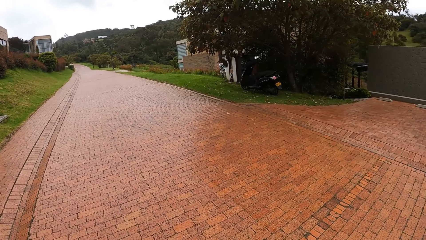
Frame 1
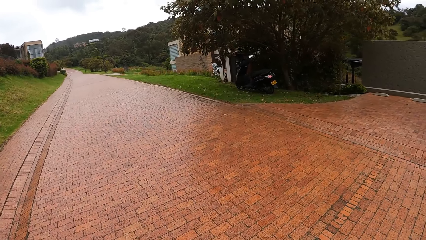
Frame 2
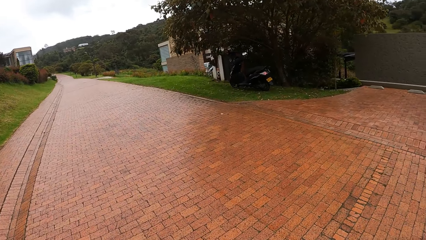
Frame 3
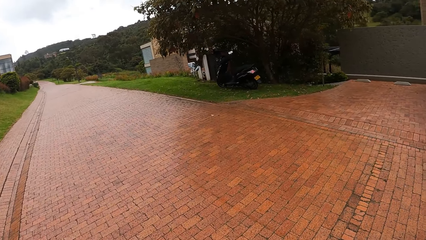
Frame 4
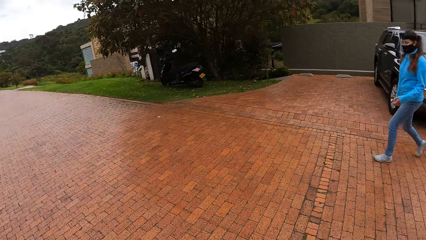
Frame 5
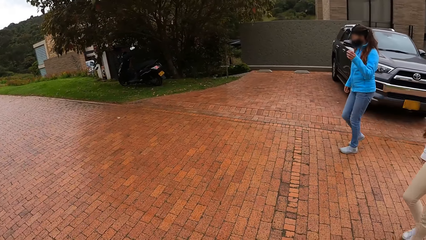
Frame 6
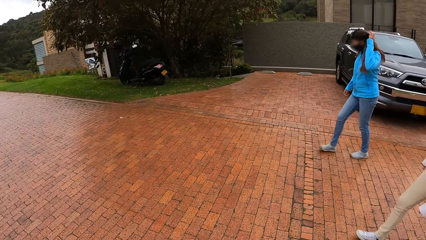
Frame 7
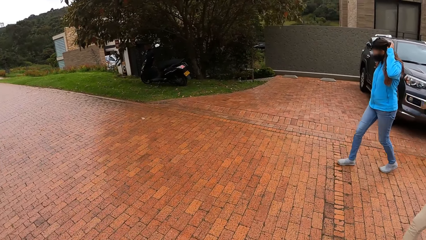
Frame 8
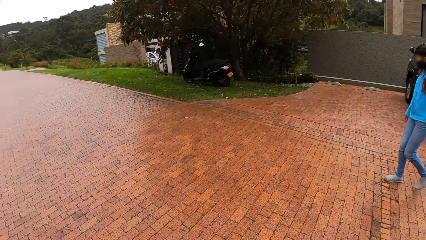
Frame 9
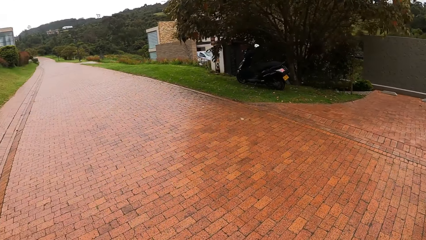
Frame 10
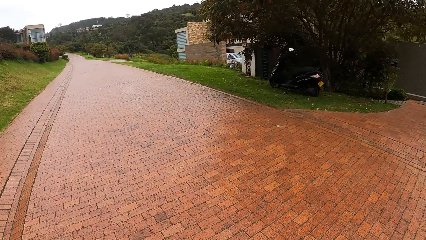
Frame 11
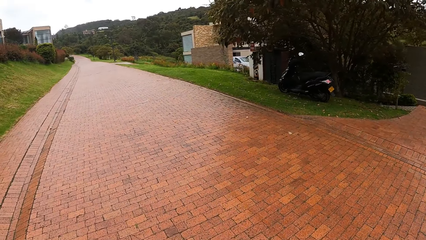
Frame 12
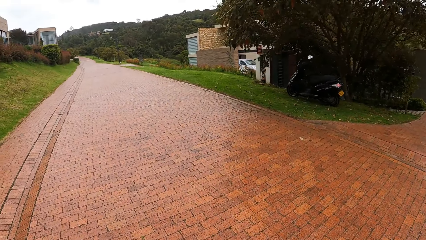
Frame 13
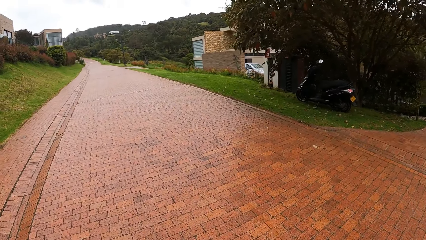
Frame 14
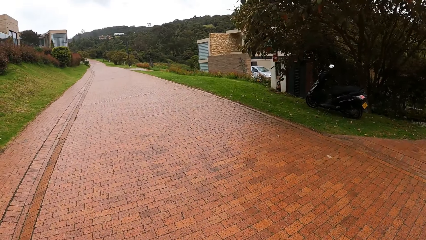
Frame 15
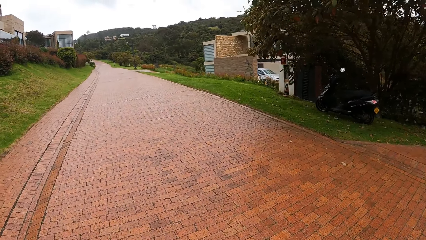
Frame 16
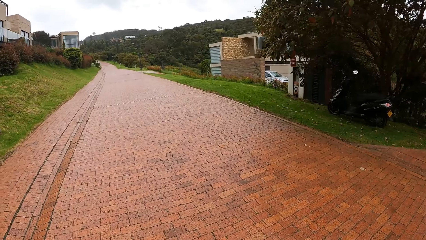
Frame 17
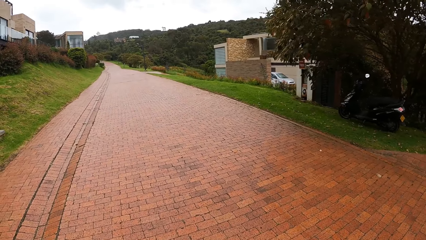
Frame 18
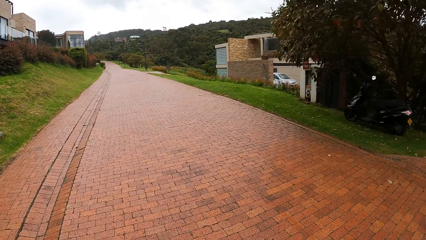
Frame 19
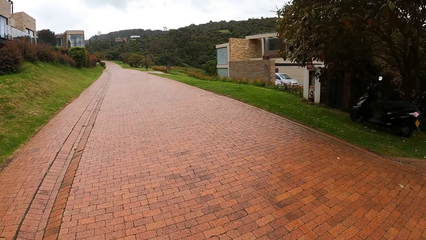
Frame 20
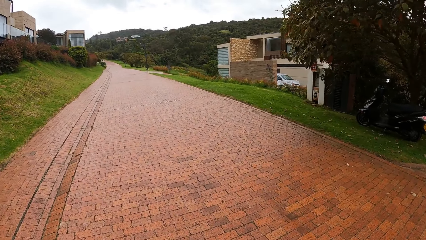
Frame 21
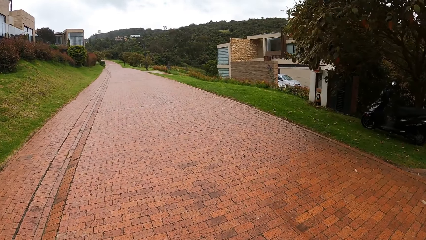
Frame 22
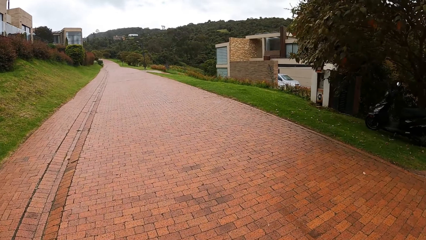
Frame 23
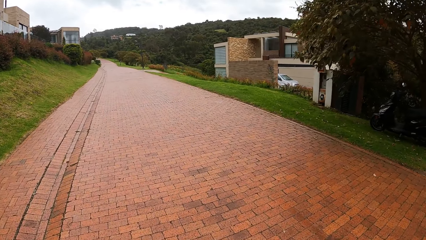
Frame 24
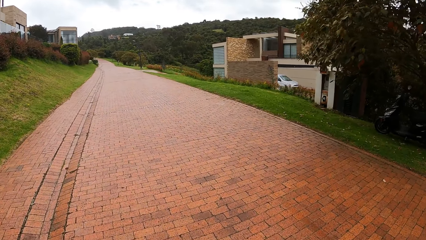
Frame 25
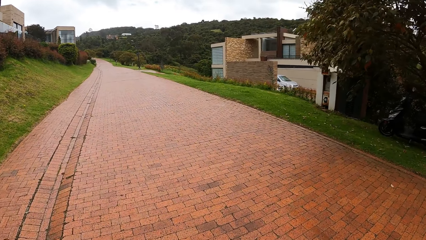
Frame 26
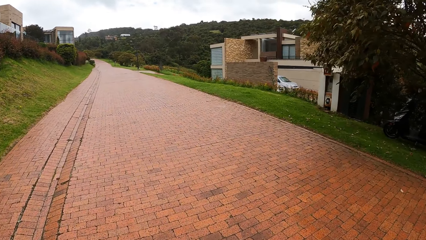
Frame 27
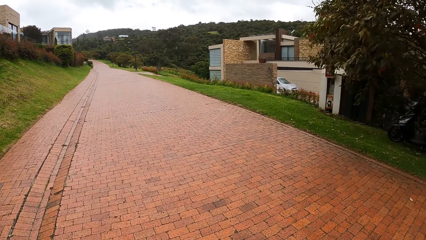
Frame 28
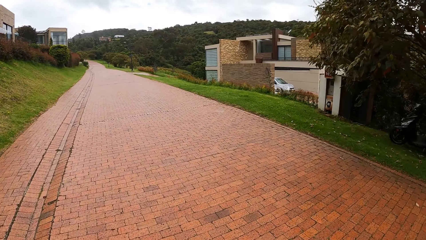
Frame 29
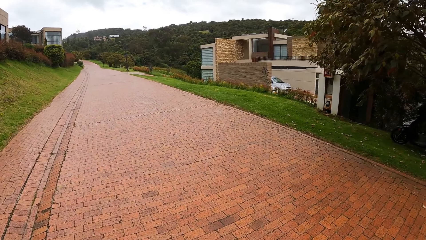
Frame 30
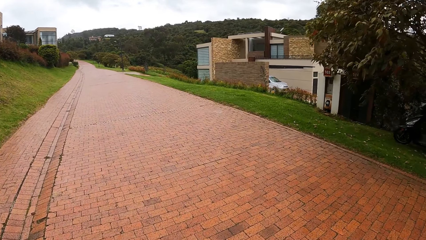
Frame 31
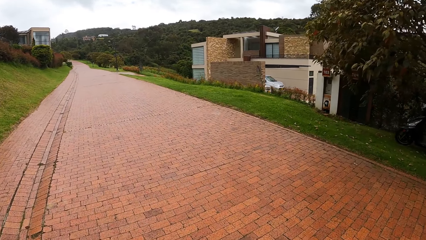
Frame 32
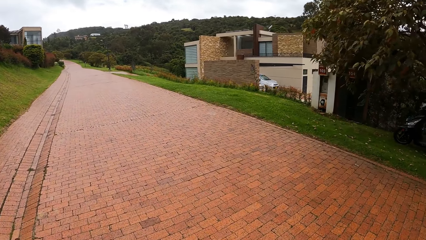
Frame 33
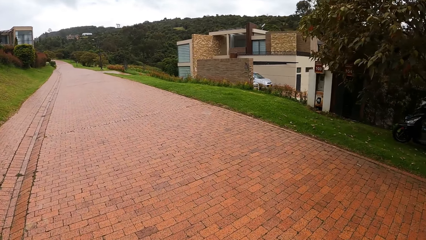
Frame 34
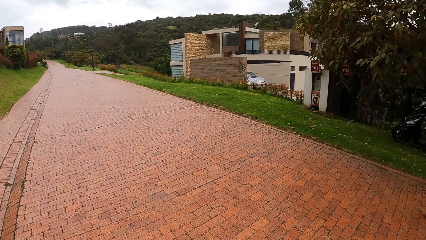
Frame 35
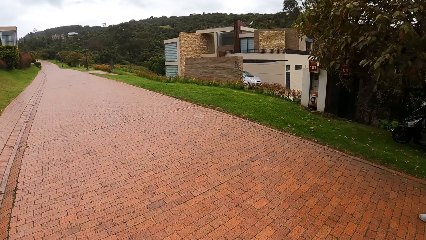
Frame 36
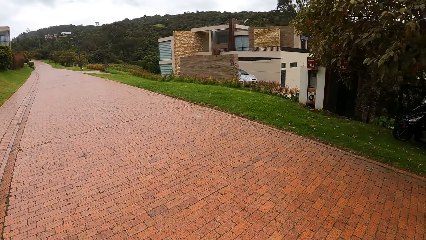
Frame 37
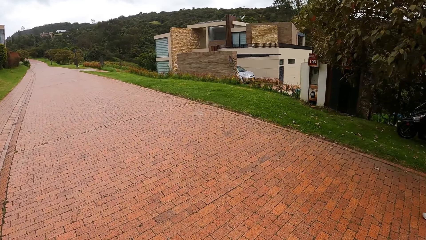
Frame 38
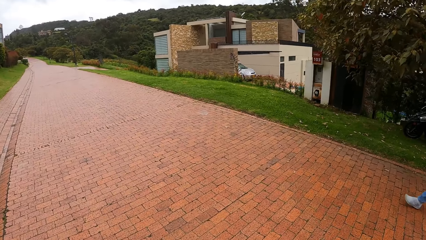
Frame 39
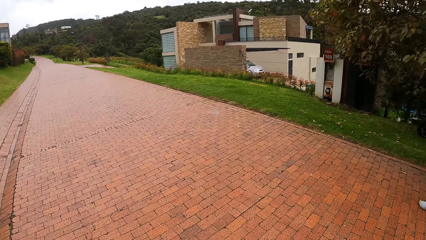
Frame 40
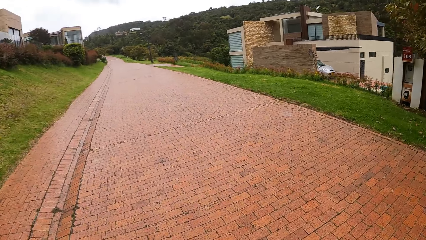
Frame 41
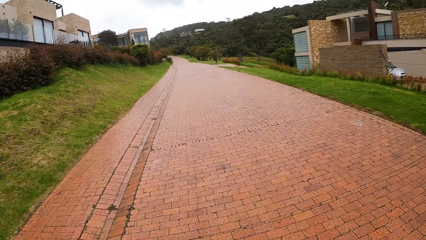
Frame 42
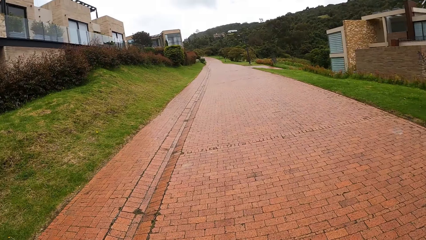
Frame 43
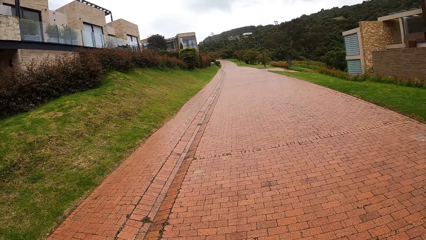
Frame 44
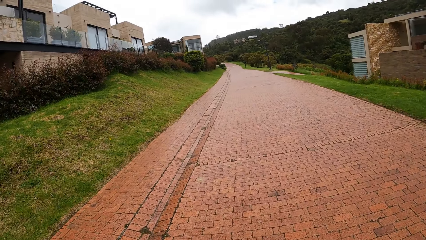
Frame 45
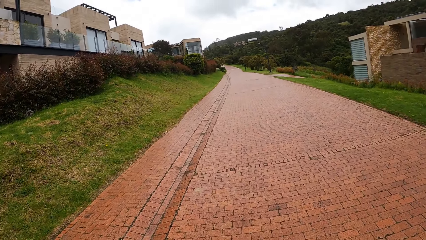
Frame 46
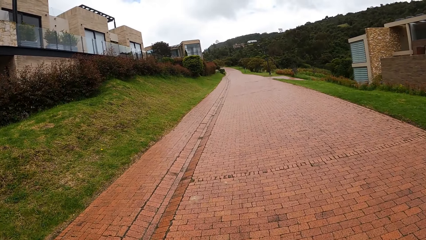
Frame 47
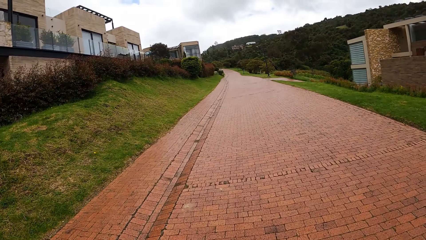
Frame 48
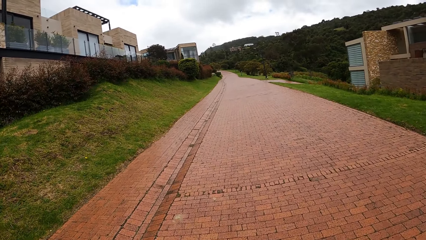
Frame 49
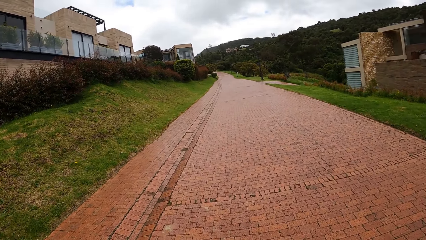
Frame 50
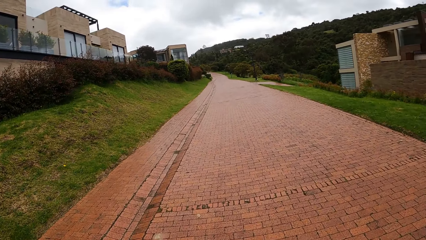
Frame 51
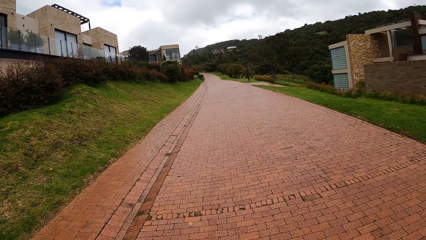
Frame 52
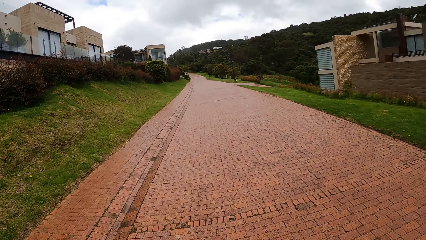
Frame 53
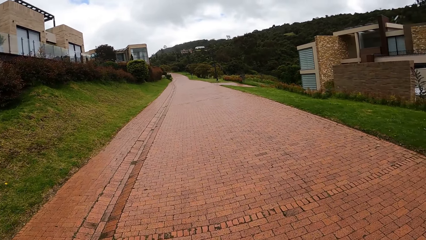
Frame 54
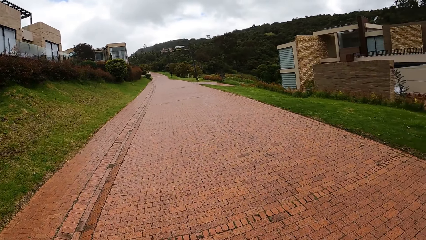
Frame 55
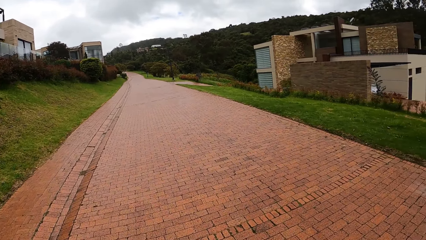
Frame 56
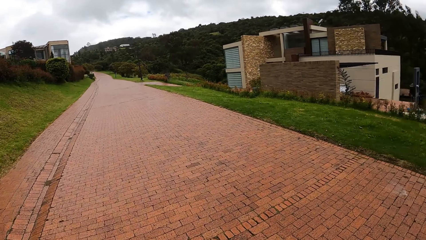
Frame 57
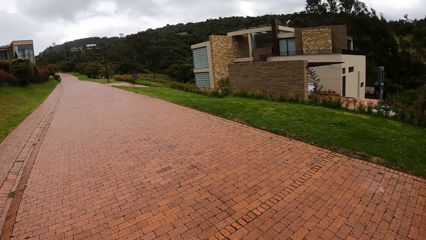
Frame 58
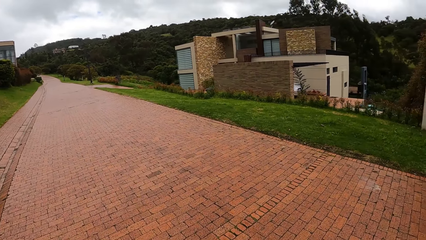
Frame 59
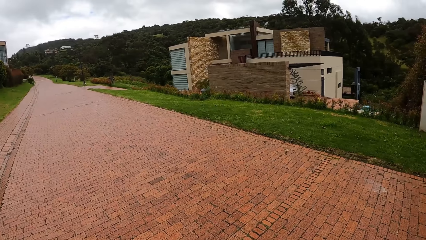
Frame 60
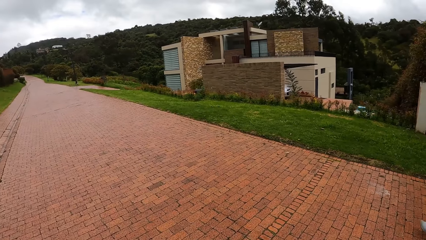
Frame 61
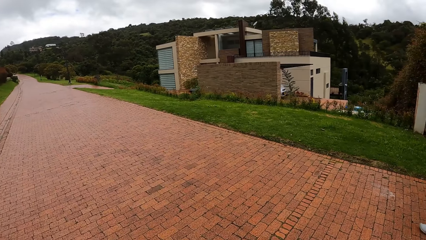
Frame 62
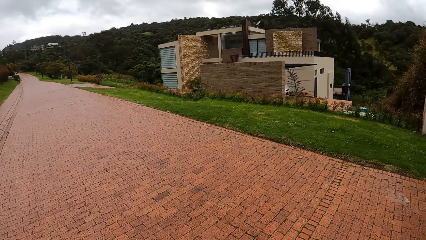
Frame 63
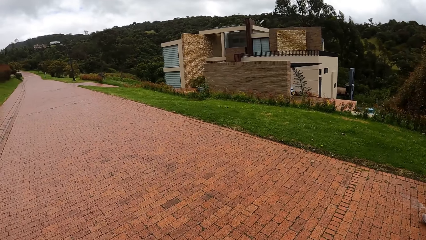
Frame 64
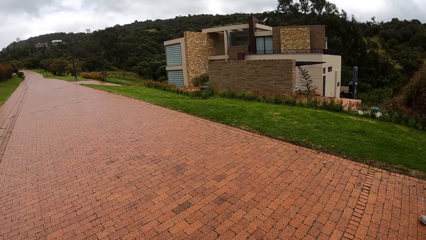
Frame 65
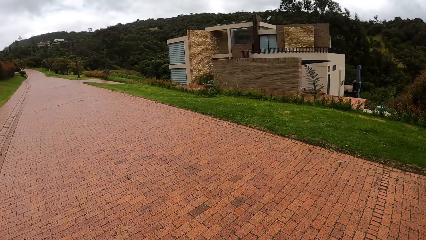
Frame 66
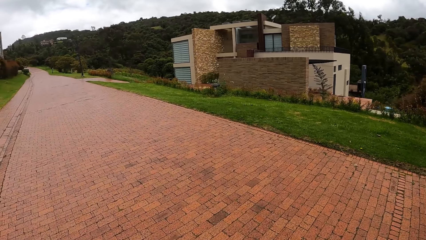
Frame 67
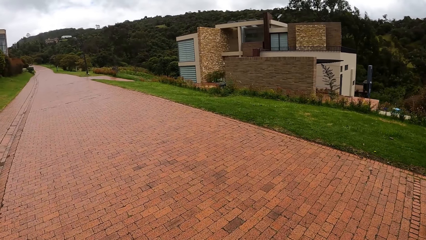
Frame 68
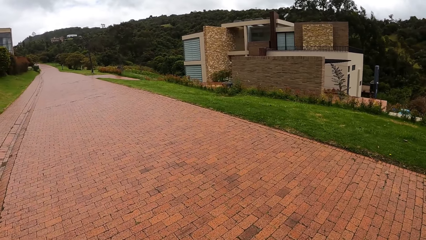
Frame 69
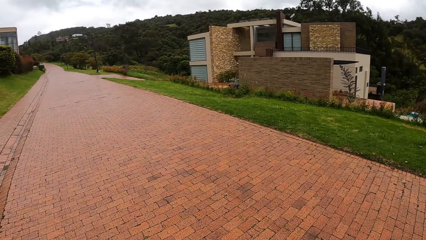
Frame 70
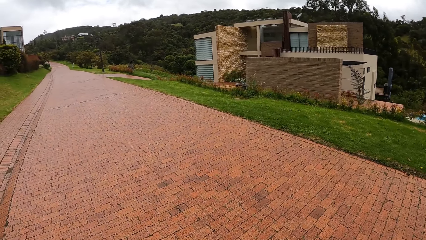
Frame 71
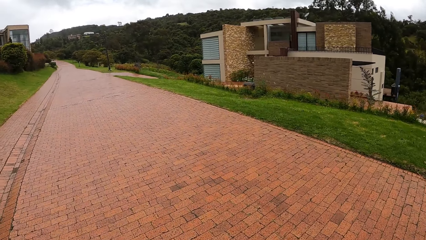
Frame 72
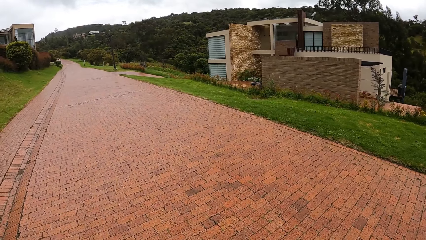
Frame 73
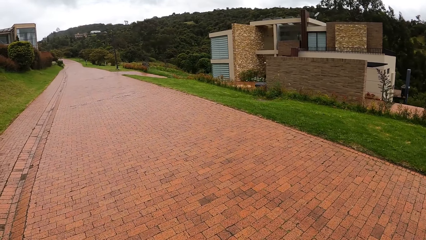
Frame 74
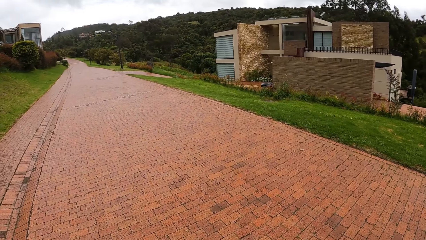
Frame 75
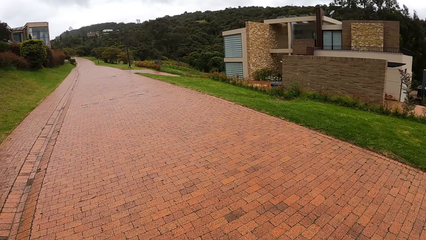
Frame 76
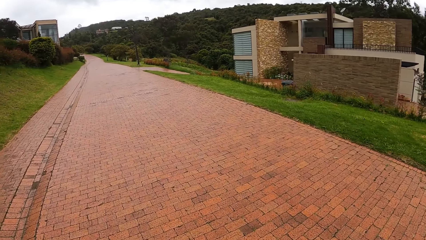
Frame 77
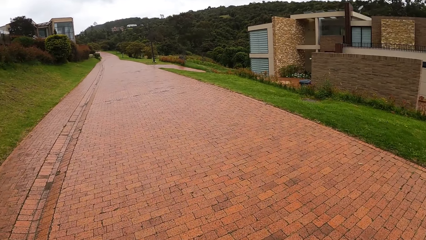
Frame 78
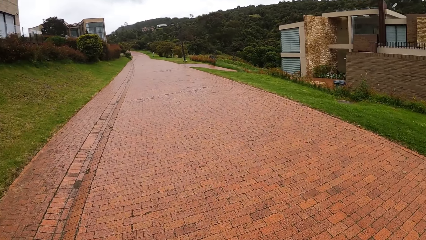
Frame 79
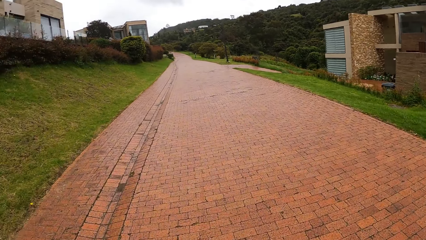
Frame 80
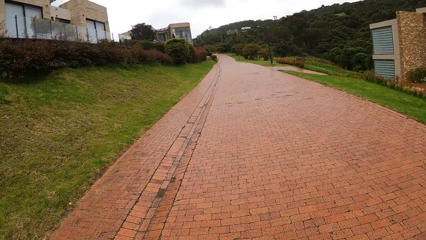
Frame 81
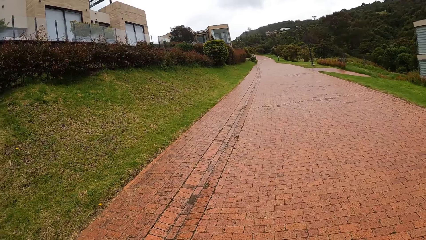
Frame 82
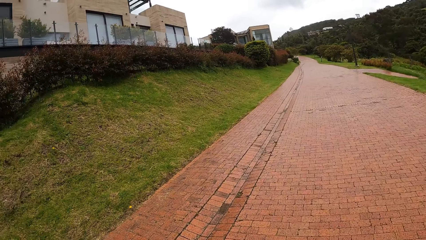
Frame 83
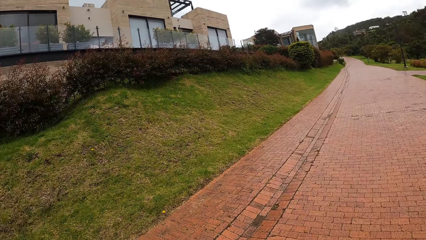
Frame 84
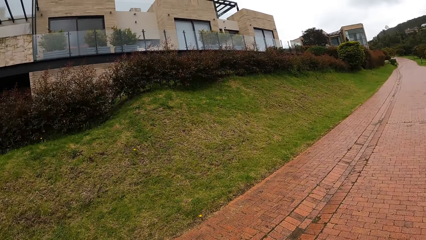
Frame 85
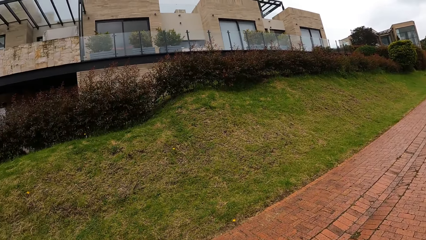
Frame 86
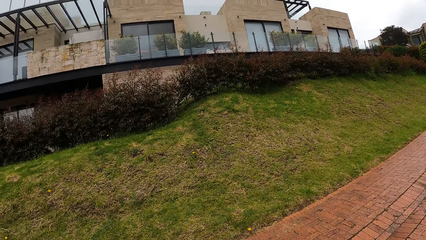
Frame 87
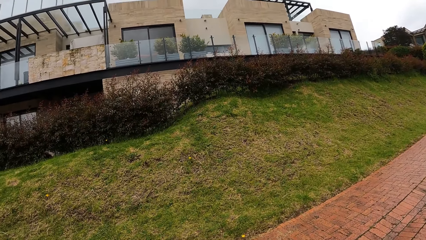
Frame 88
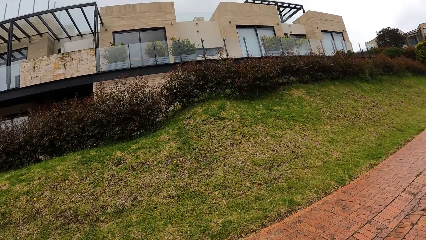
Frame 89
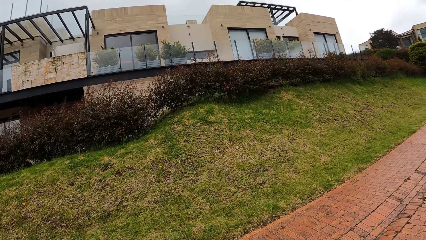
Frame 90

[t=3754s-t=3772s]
The woman touches her hair with her left hand.
